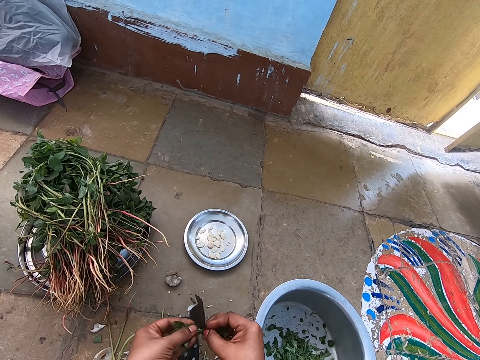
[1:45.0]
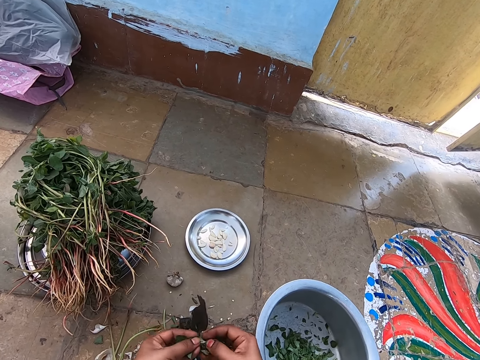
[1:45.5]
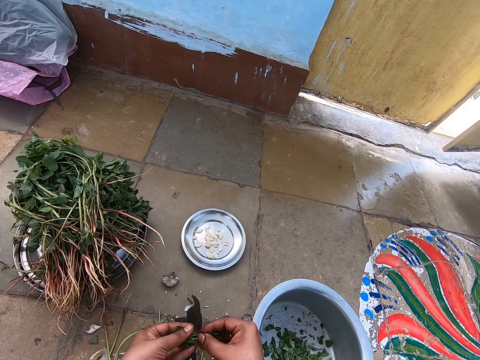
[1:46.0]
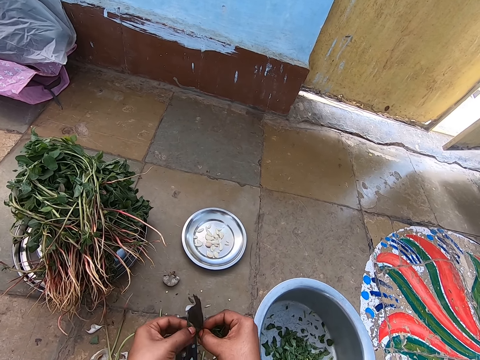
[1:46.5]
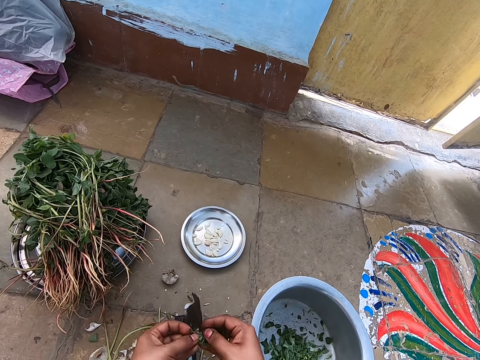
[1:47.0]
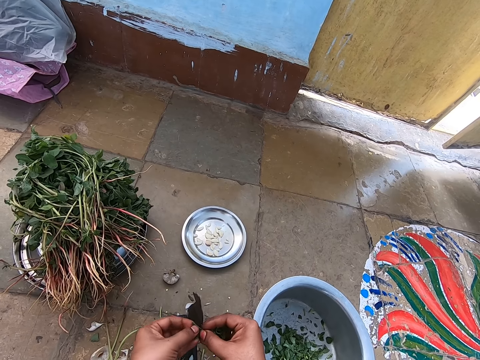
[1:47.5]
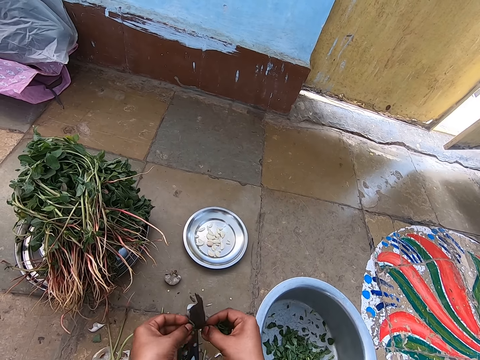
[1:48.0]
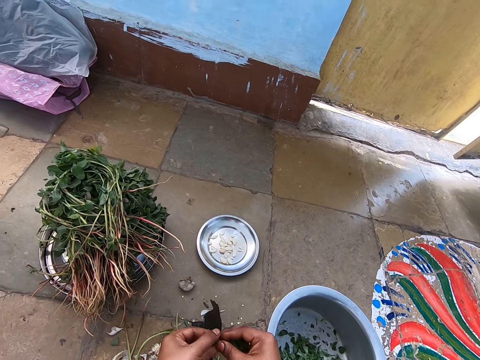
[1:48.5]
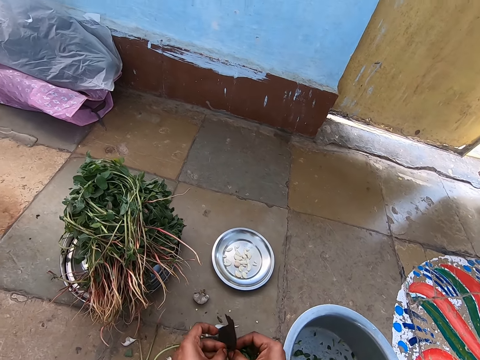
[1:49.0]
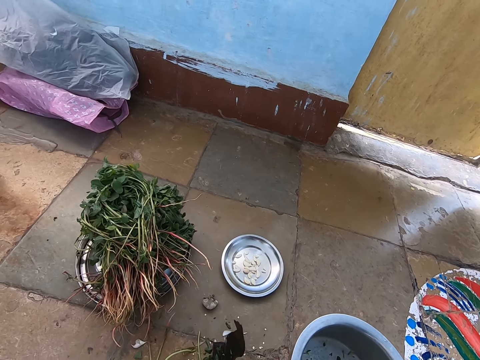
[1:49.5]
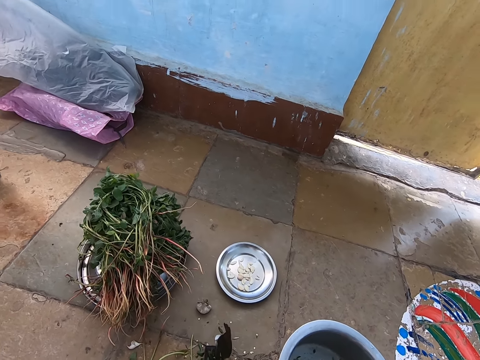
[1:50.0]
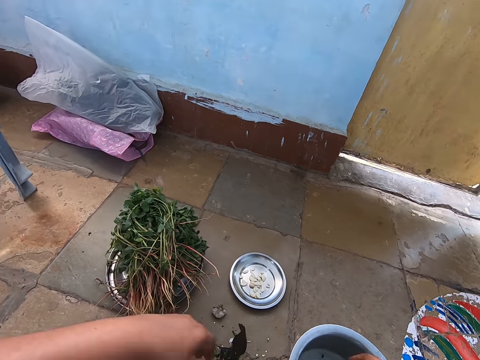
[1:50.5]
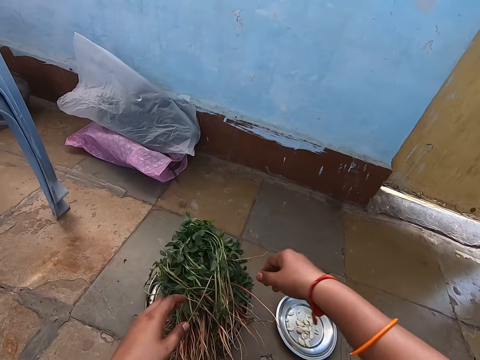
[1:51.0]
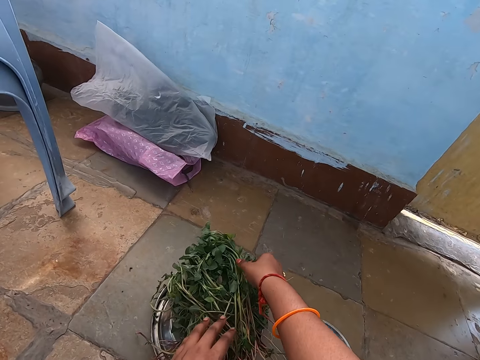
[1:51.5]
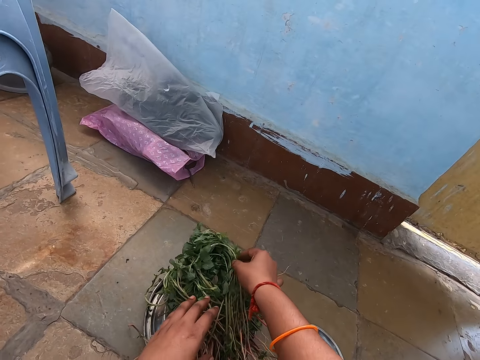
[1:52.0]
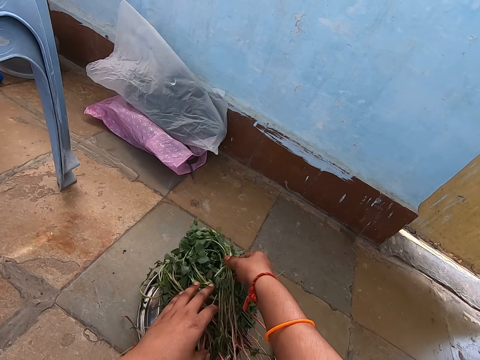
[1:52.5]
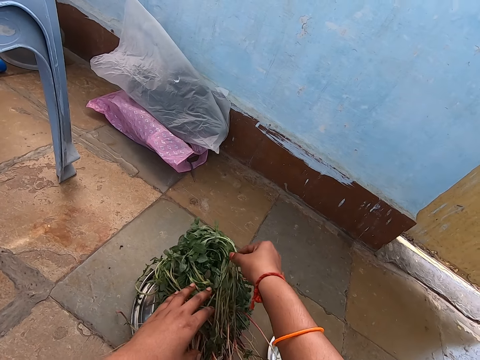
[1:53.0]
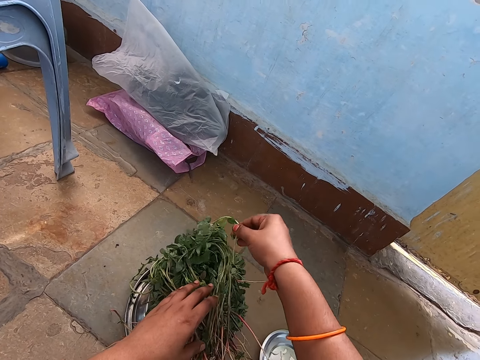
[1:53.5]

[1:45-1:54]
The camera wearer picks a jute mallow from the stainless bowl on the ground with her right hand.

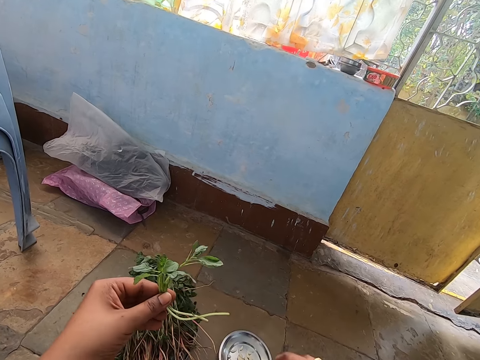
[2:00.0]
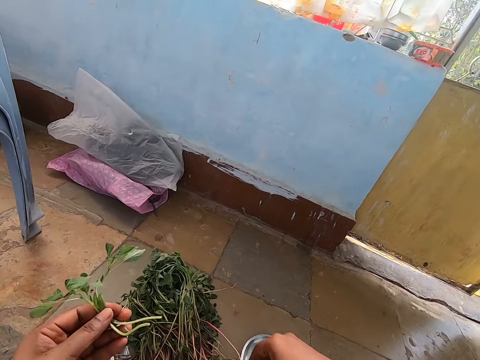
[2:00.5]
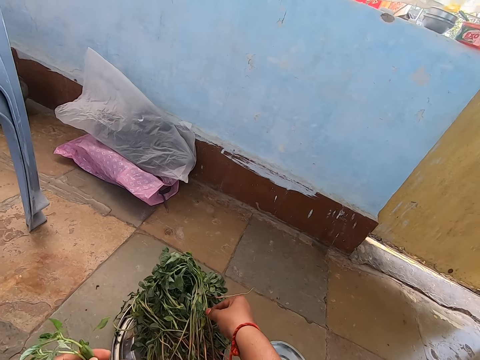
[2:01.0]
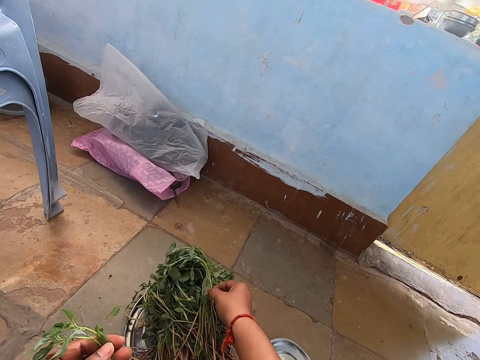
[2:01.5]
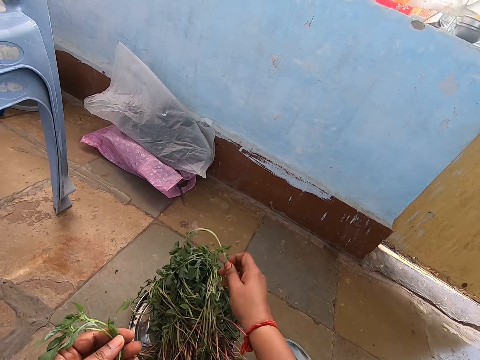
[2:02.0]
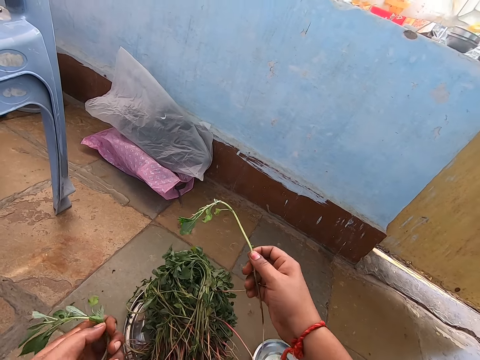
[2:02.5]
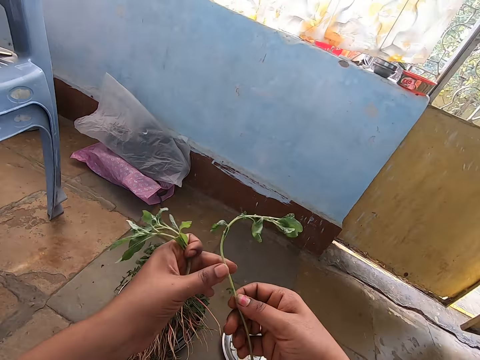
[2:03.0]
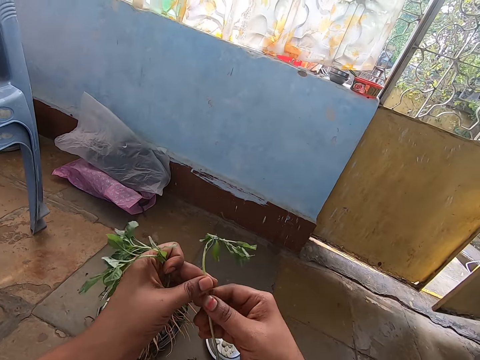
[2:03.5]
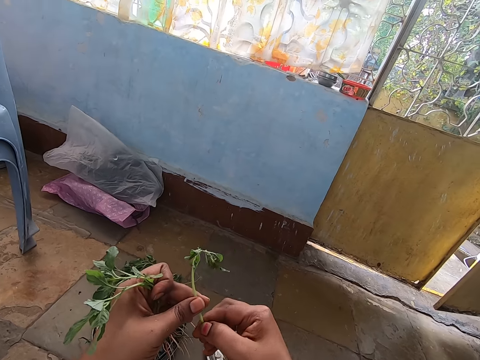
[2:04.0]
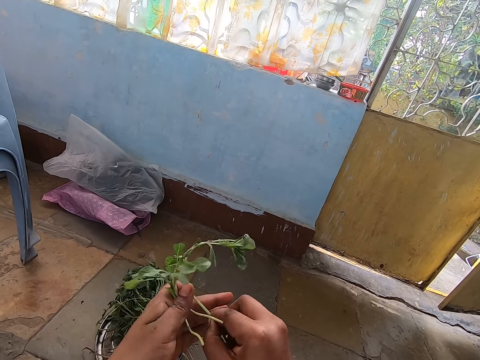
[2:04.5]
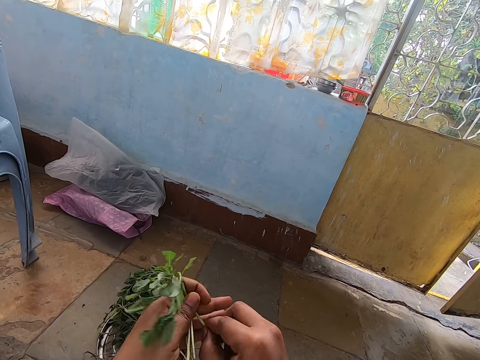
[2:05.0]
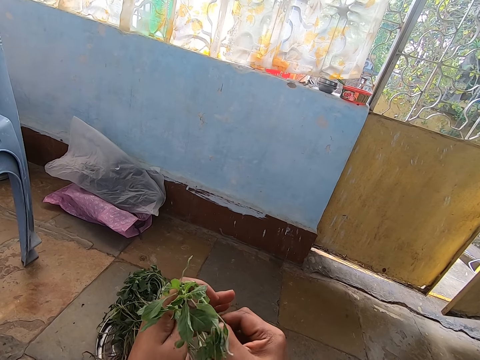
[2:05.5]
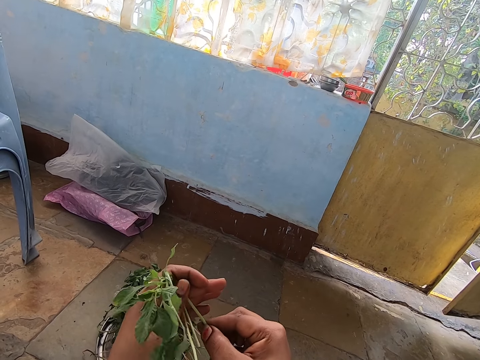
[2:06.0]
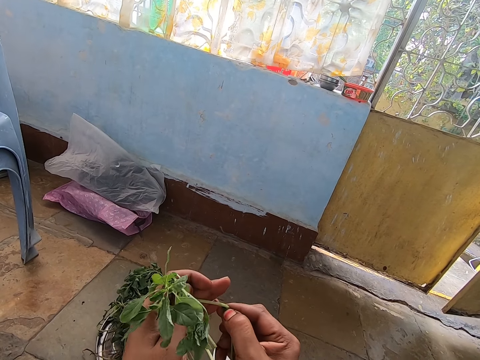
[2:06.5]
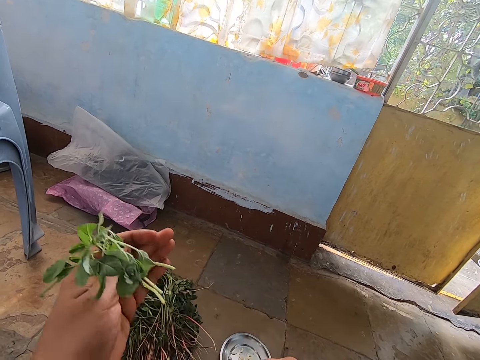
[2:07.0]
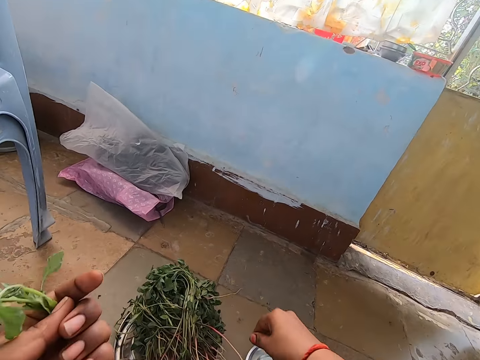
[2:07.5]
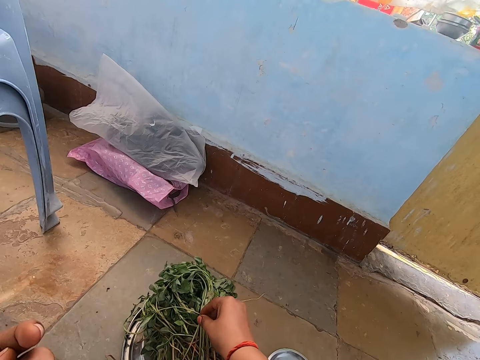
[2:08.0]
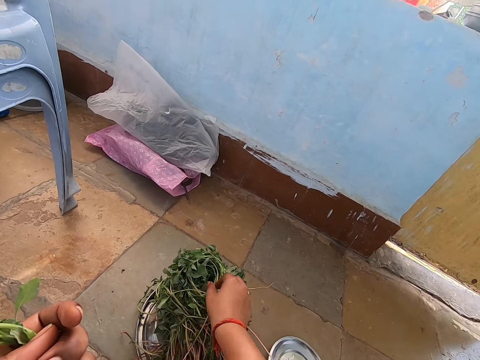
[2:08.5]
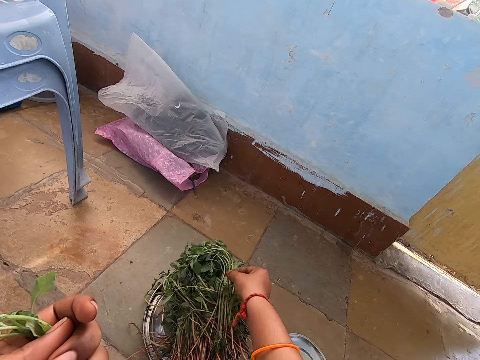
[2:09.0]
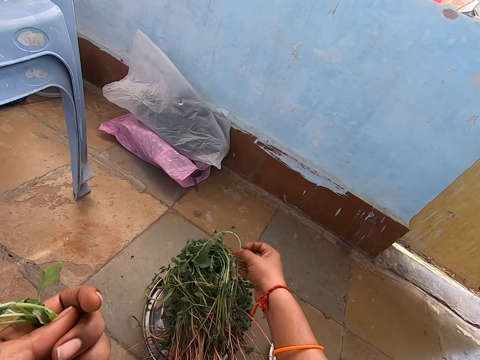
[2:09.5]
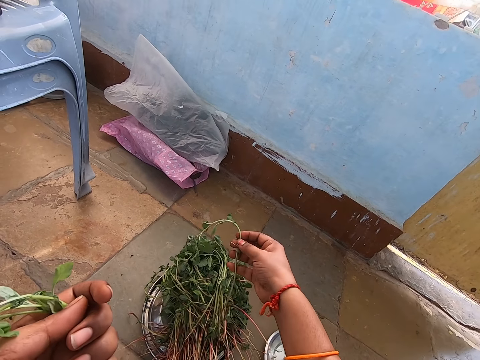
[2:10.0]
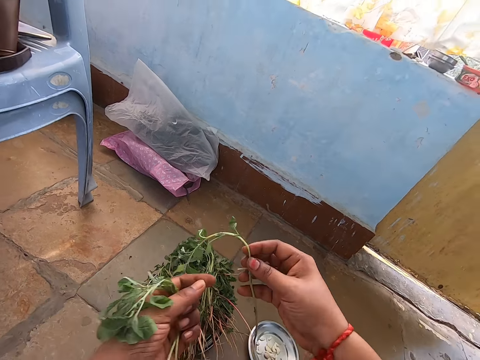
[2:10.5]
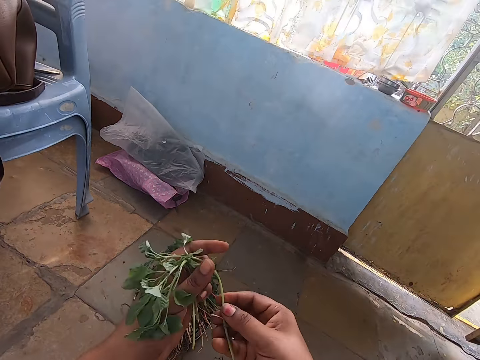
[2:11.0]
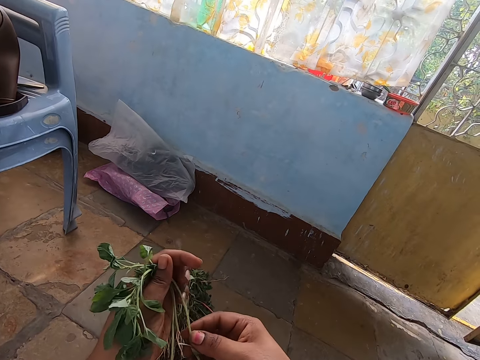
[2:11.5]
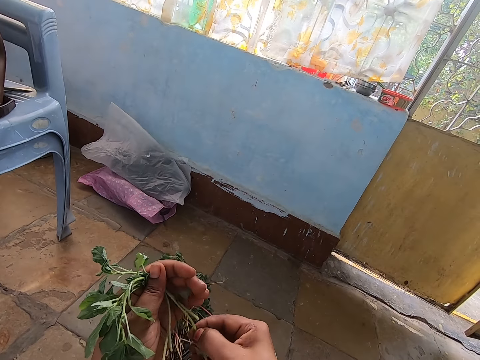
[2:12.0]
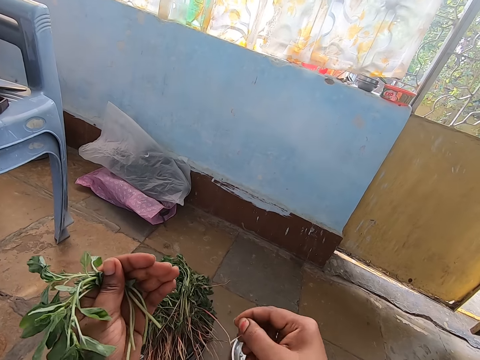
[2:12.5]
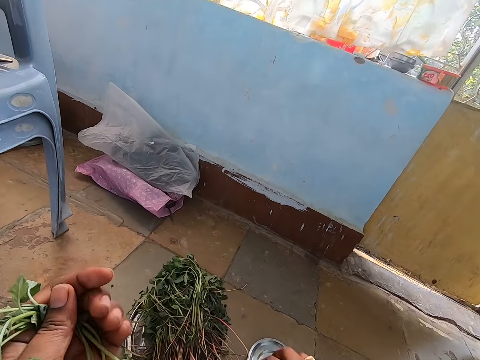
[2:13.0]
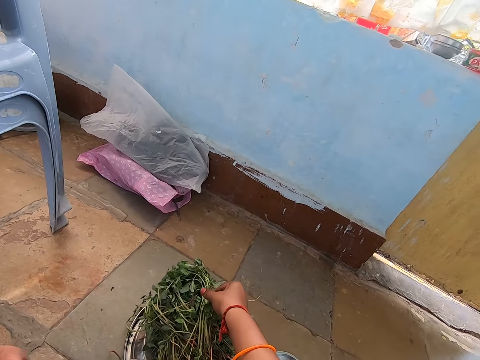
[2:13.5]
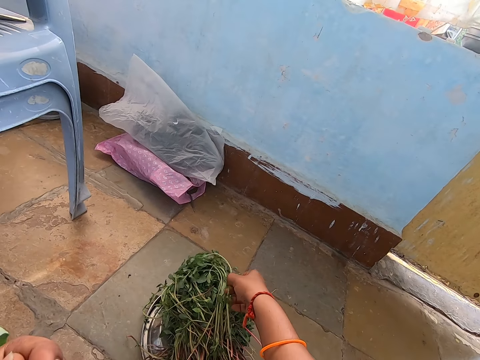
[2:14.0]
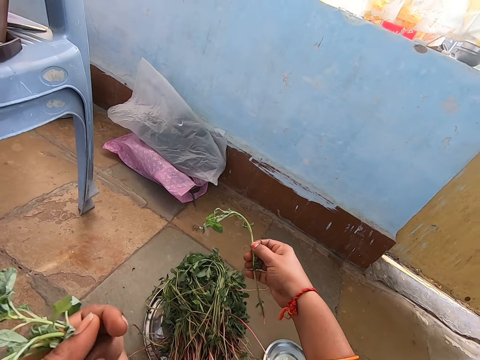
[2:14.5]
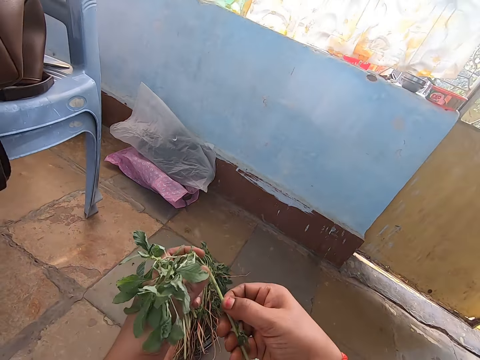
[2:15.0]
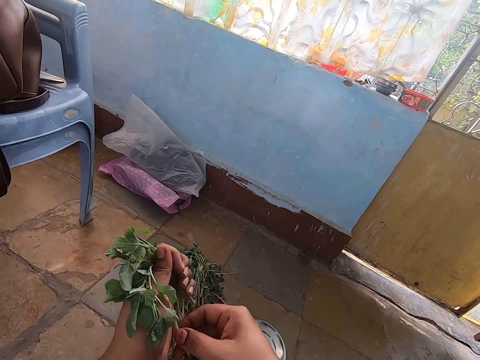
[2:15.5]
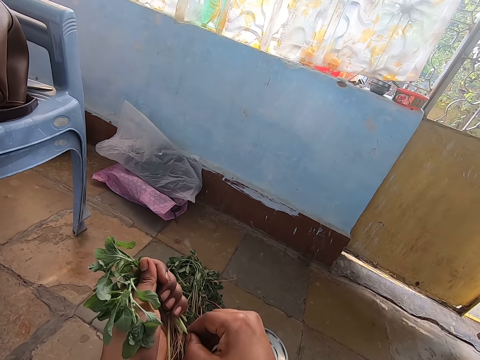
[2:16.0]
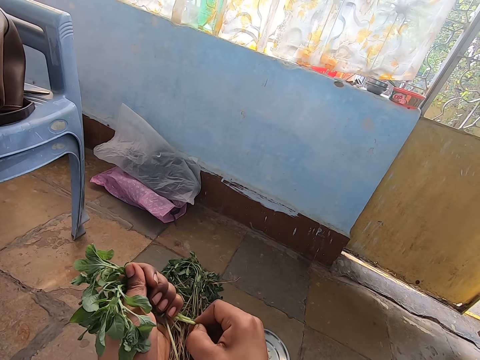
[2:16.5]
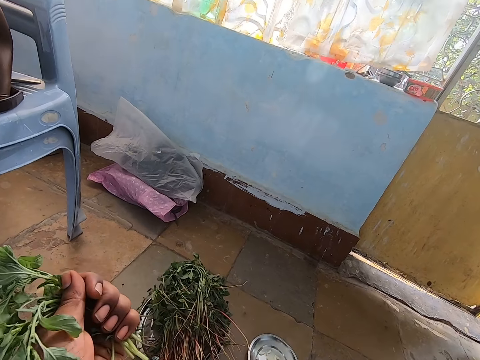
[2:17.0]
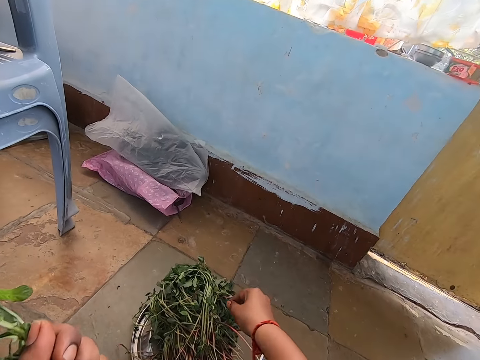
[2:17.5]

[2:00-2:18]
The camera wearer picks a jute mallow from the stainless bowl on the ground with her right hand. She collects the jute mallow in her right hand with her left hand. She breaks the stem of the jute mallow in her left hand with her right hand. She picks the jute mallow from the stainless bowl on the ground with her right hand. She collects the jute mallow in her right hand with her left hand. She breaks the stem of the jute mallow in her left hand with her right hand. She picks the jute mallow from the stainless bowl on the ground with her right hand. She collects the jute mallow in her right hand with her left hand. She breaks the stem of the jute mallow in her left hand with her right hand.
